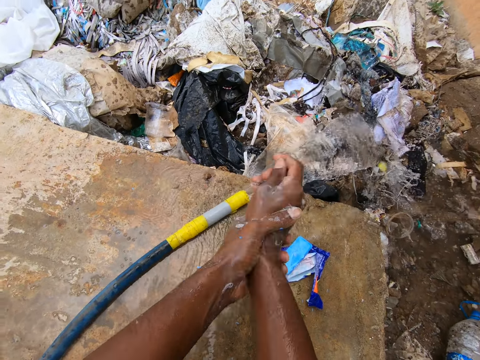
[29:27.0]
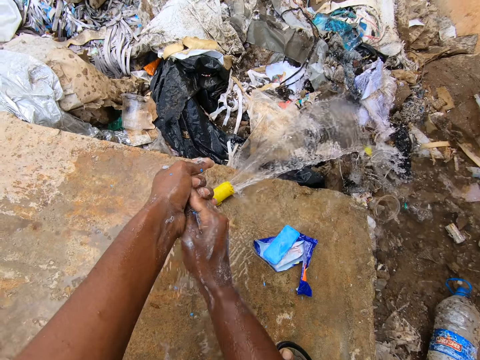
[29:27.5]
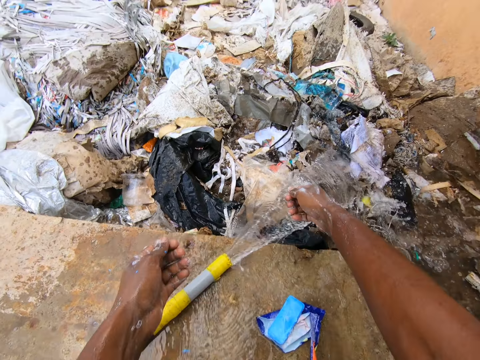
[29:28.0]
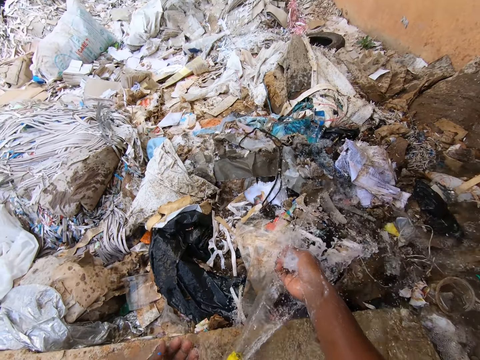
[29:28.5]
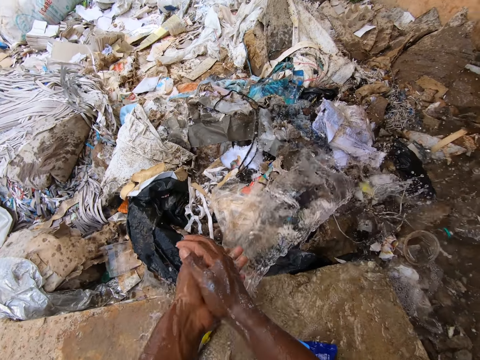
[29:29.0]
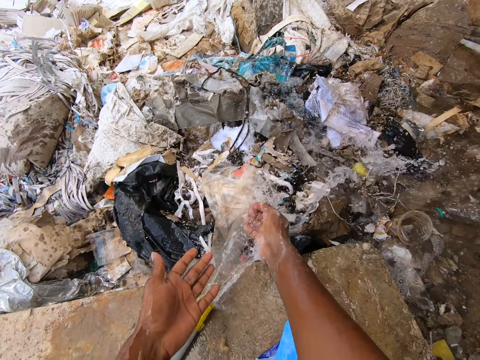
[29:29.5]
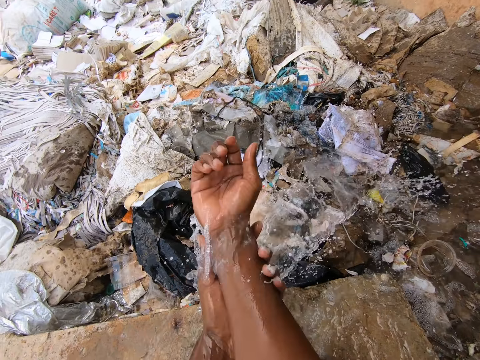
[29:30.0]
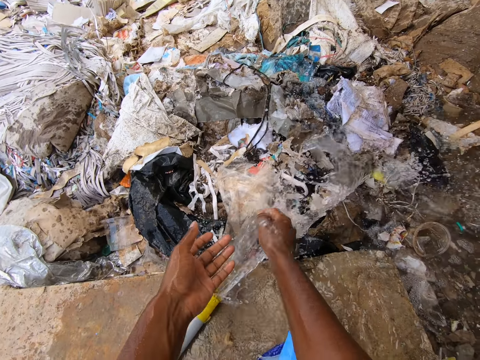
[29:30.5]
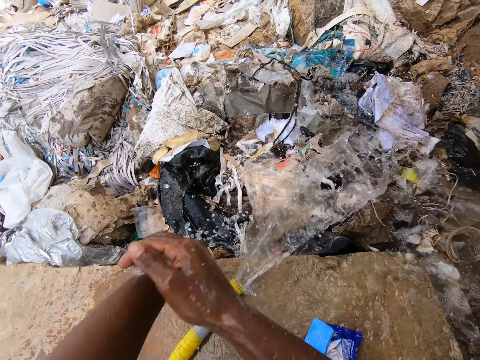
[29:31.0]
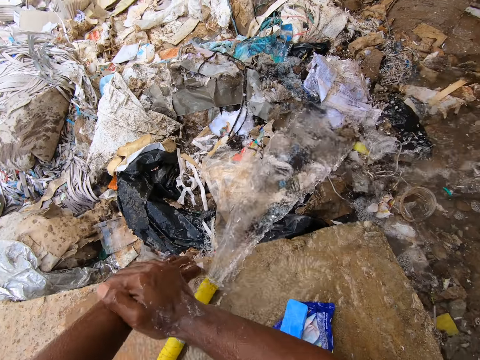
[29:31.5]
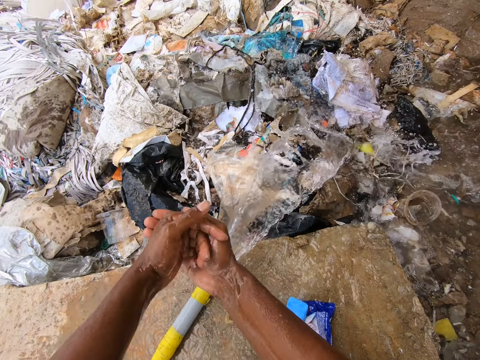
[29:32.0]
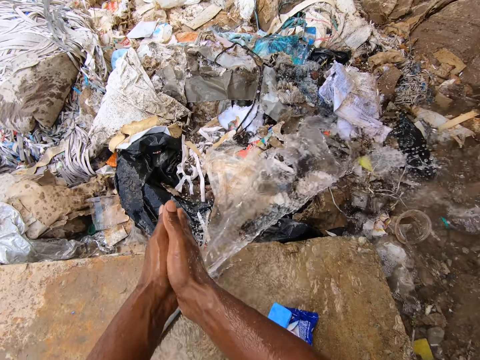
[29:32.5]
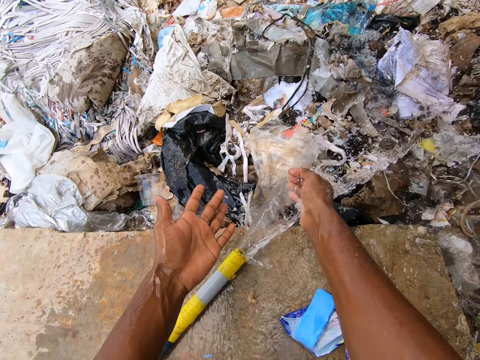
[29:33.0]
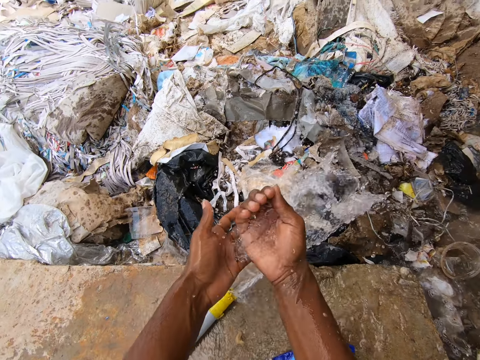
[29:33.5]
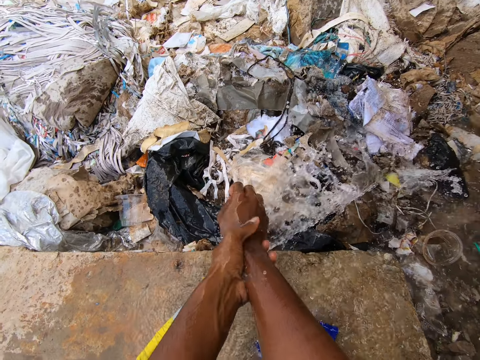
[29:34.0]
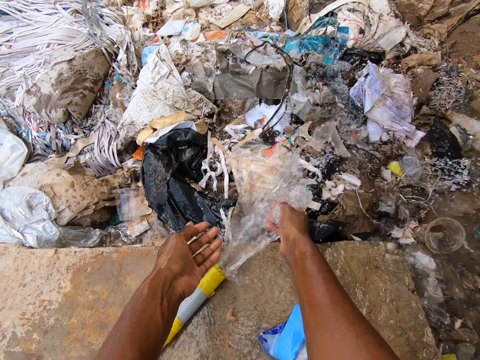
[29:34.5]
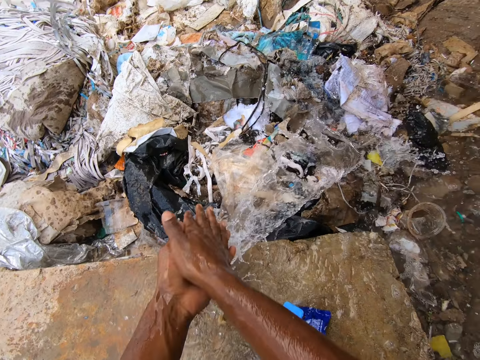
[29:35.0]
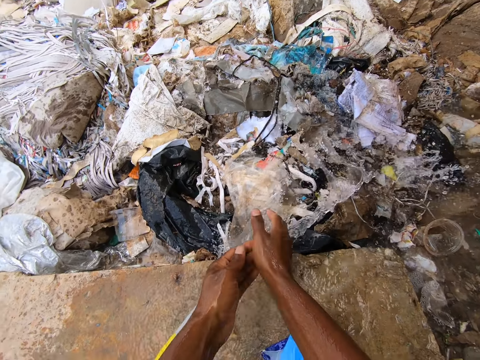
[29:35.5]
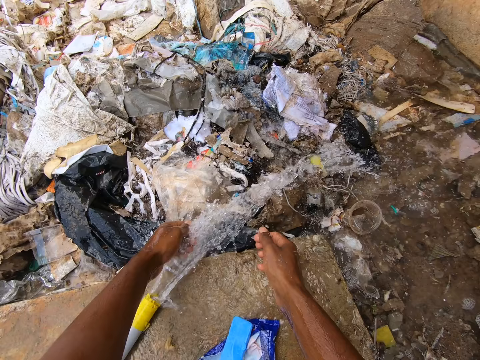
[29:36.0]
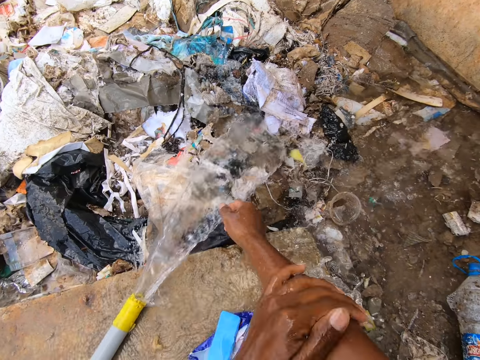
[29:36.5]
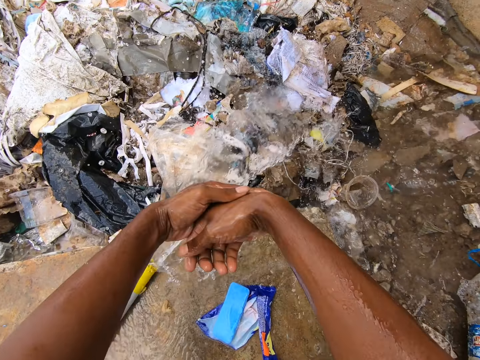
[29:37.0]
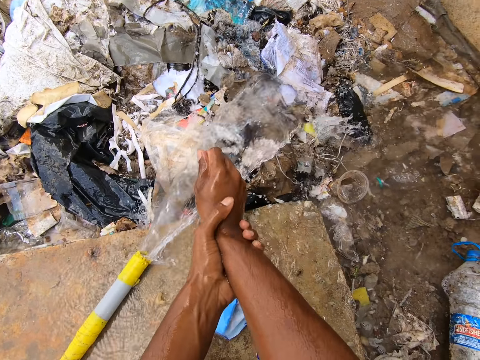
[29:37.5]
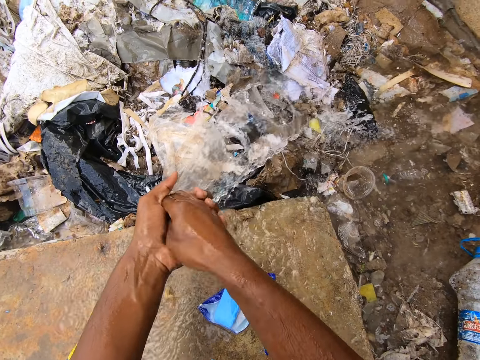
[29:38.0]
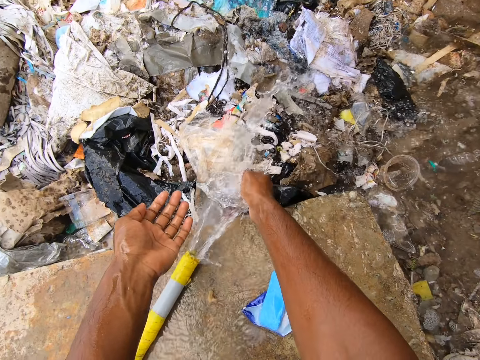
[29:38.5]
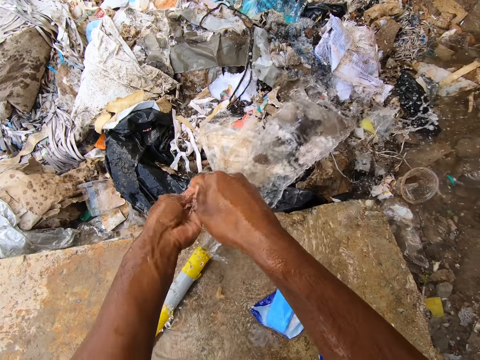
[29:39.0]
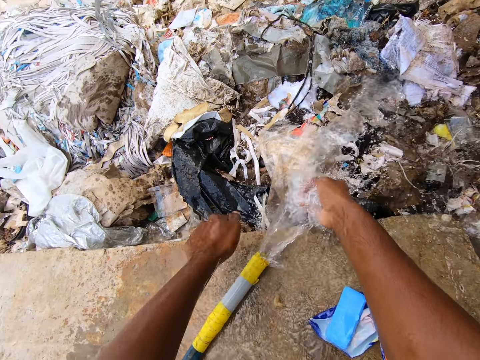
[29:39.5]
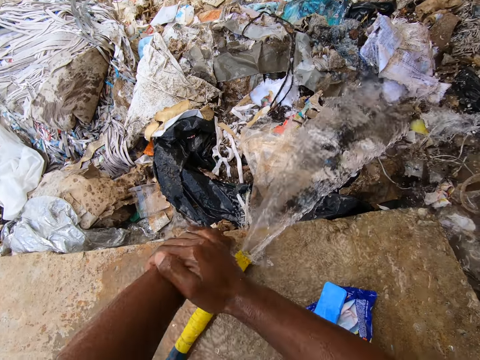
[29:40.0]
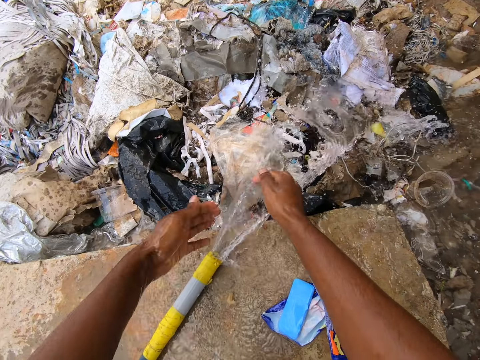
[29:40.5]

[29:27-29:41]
The camera wearer fetches water with his right hand. He washes his hands with water. He pours the water on his hand. He rubs his hands against each other. He fetches water with his right hand. He applies the water on his hand. He rubs his hands against each other. He fetches water with his right hand. He pours the water on his hand. He rubs his hands against each other. He fetches water with his right hand. He applies the water on his hands. He rubs his hand. He fetches water with his right hand. He applies the water on his hands. He rubs his hands against each other. He fetches water with his left hand. He applies the water on his hand. He washes his right hand. He rubs his hands against each other. He fetches water with his right hand. He pours the water on his hand. He fetches water with his right hand. He washes his left hand.

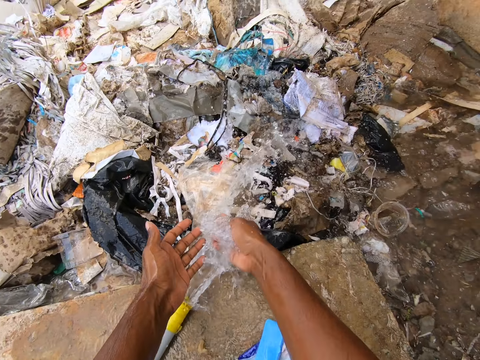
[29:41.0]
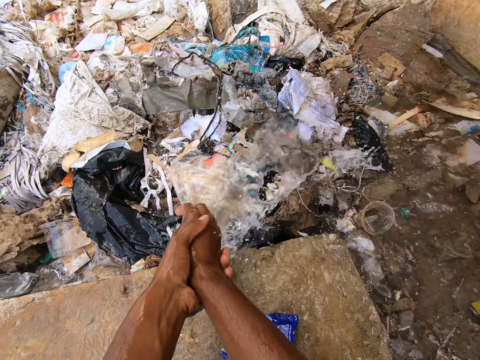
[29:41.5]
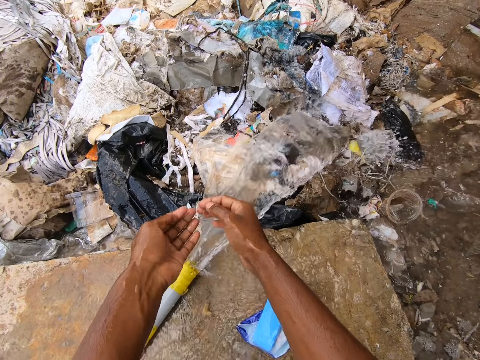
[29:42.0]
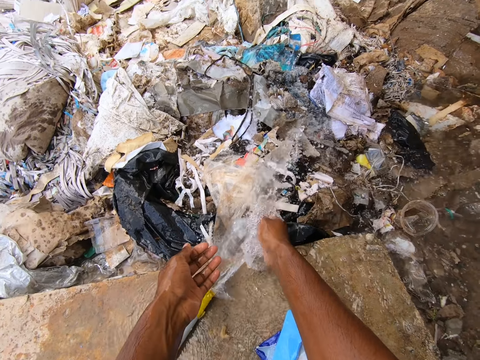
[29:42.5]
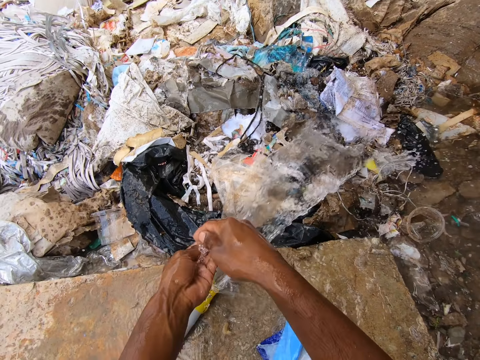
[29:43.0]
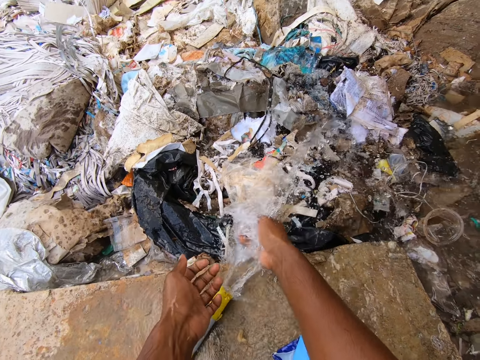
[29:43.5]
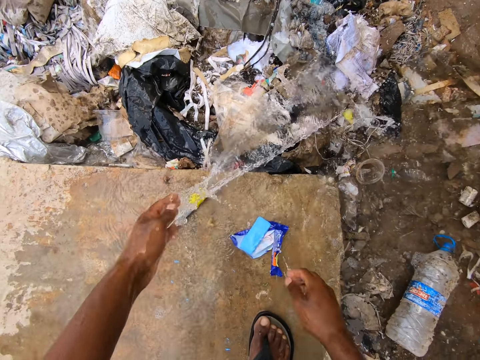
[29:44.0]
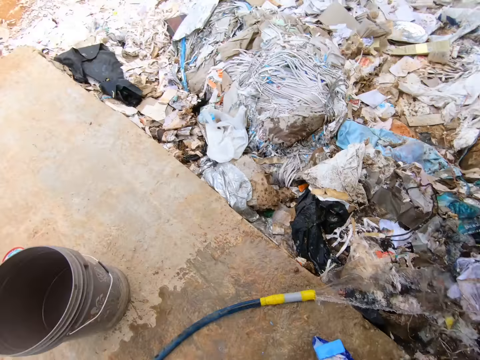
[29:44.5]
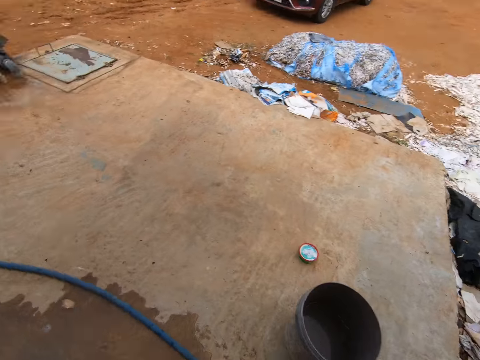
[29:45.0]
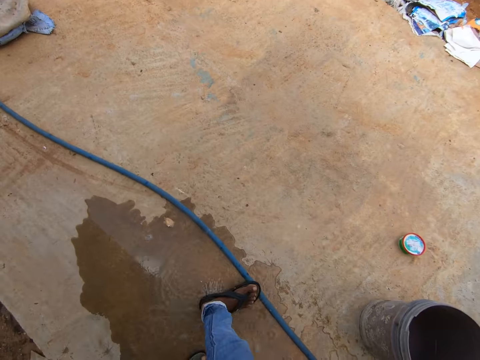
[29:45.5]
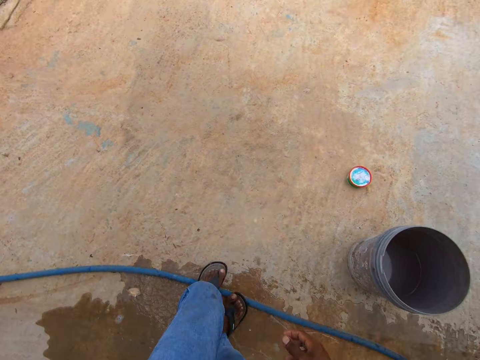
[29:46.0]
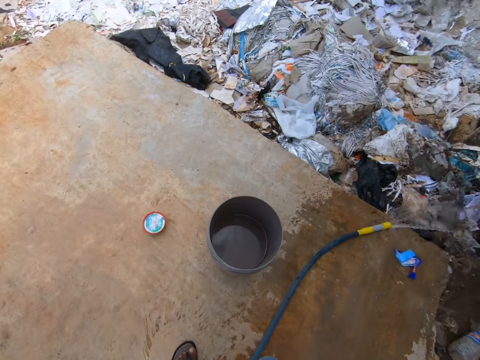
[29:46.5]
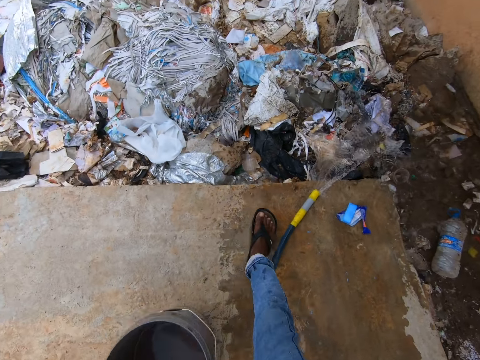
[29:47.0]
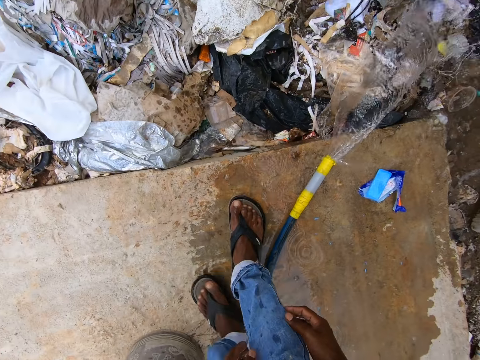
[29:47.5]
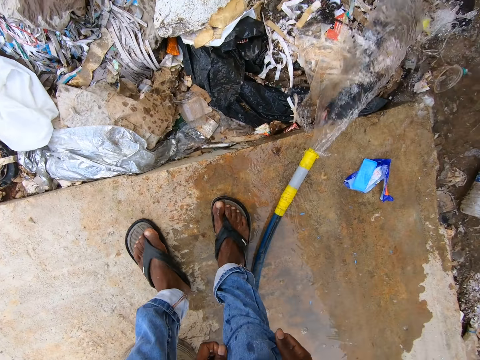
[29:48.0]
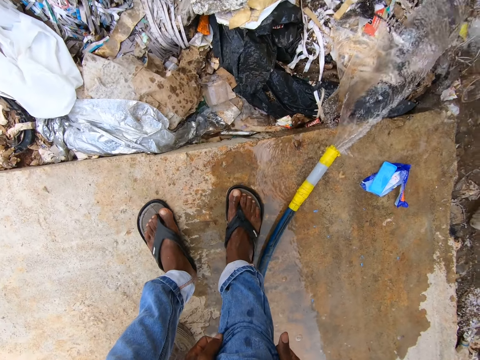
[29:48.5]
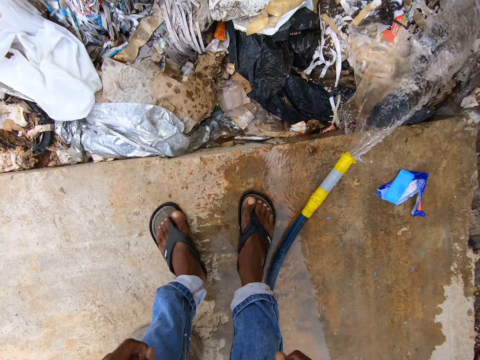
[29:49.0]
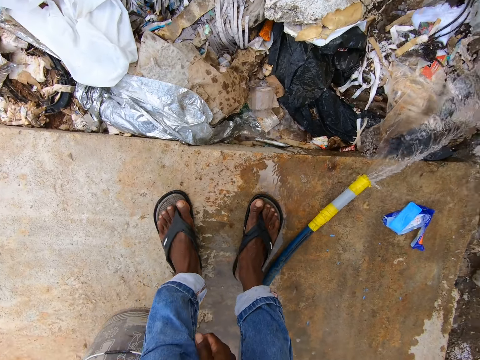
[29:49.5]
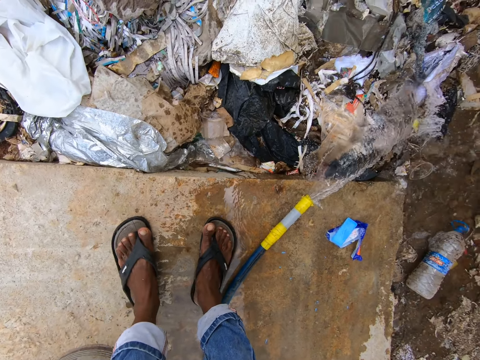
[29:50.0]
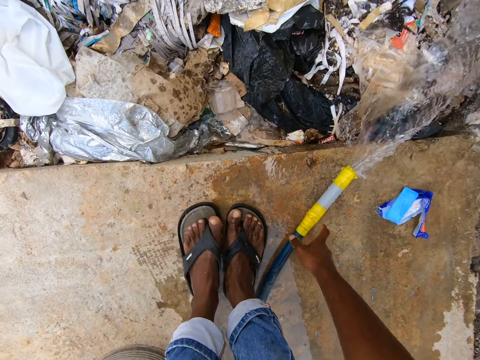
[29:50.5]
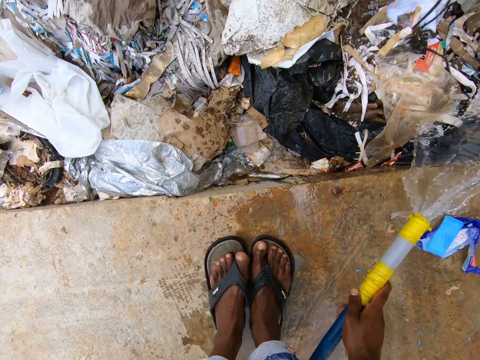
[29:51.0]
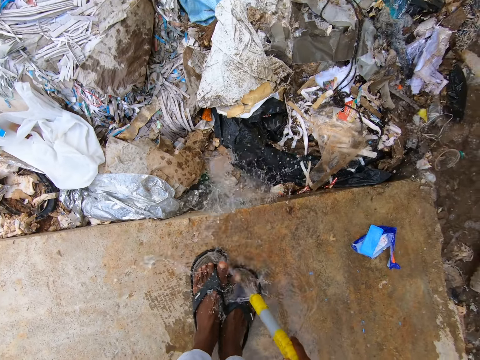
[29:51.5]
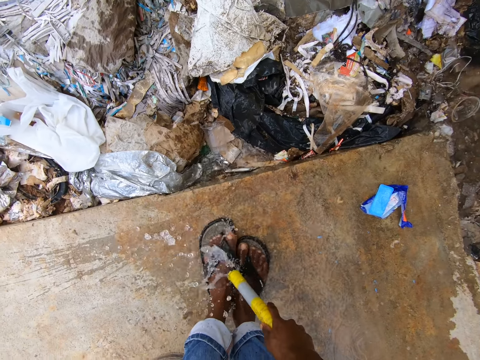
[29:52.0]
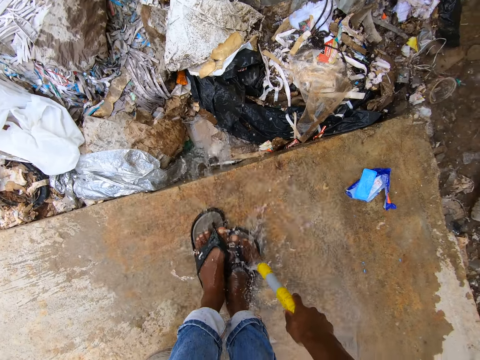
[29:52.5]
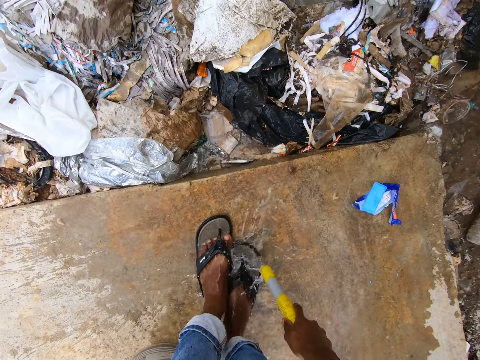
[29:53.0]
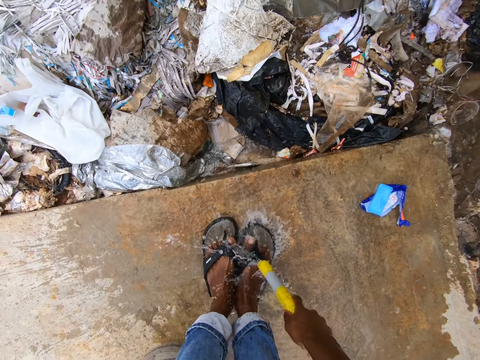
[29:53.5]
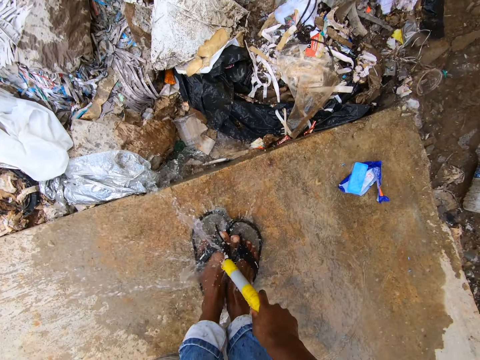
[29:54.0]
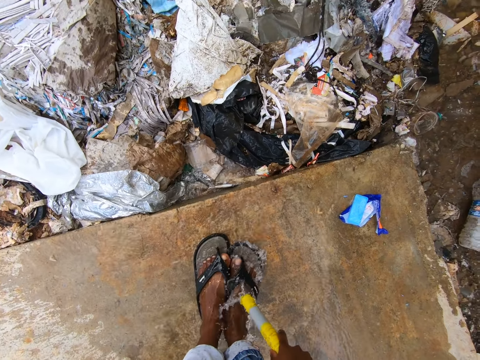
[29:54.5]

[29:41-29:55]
The camera wearer fetches water with his right hand. He washes his hands. He fetches water with his right hand. He pours the water on his left hand. He fetches water with his right hand. He pours the water on his left hand. He turns around. He steps on the water pipe. He pulls up his pants. He picks up the water pipe. He pours running water on his legs. He moves his left leg. He pours running water on his right leg. He moves his right leg. He pours running water on his left leg. He pours running water on his right leg.
